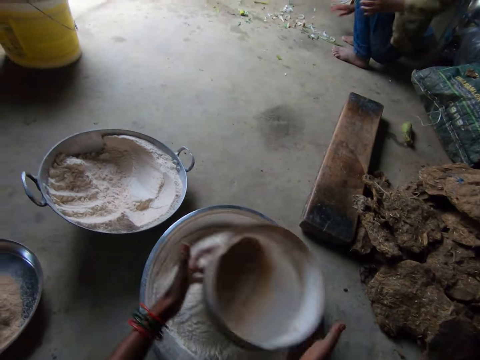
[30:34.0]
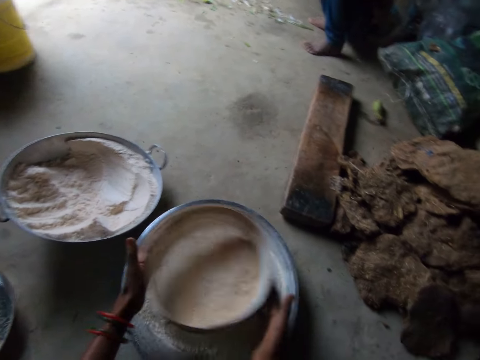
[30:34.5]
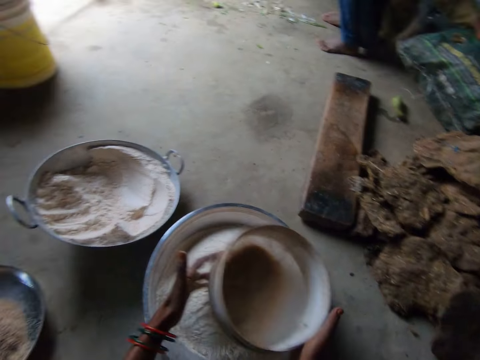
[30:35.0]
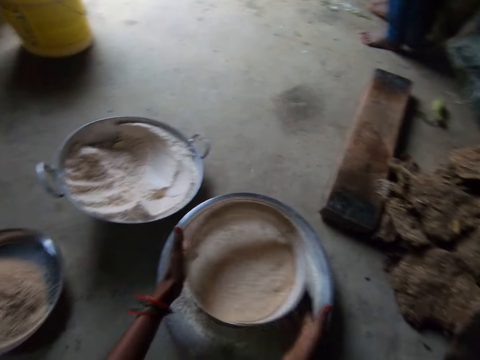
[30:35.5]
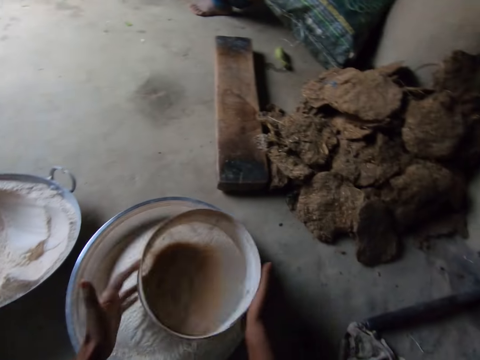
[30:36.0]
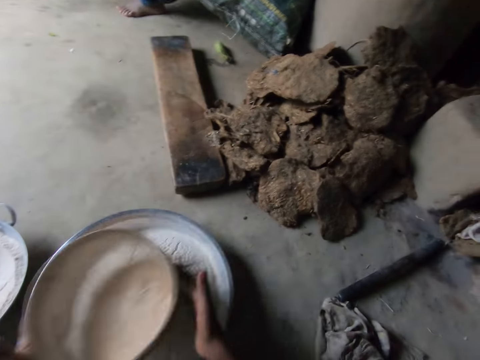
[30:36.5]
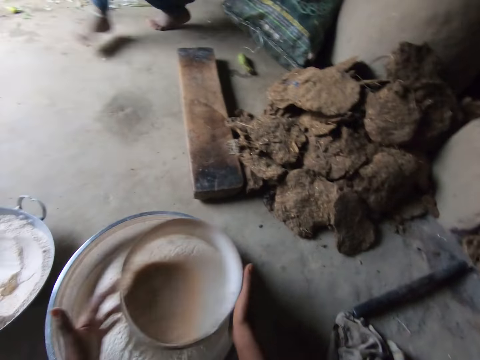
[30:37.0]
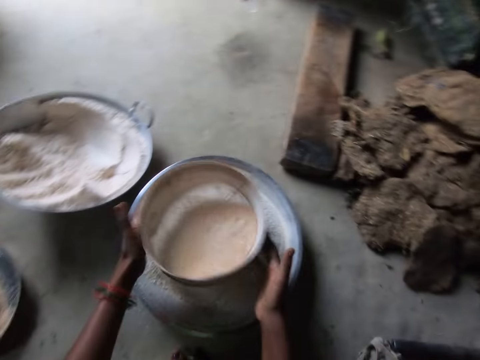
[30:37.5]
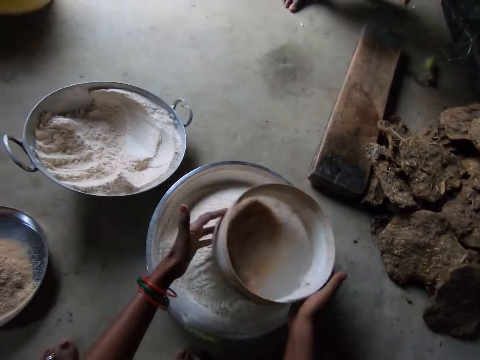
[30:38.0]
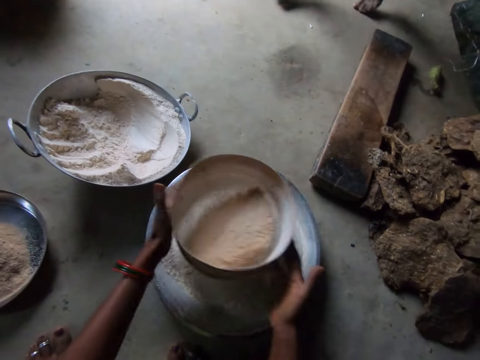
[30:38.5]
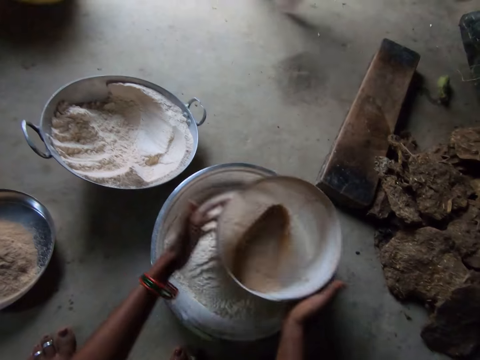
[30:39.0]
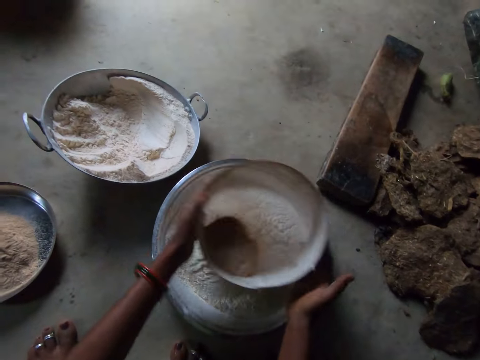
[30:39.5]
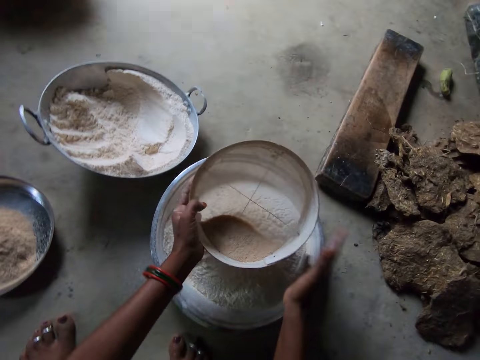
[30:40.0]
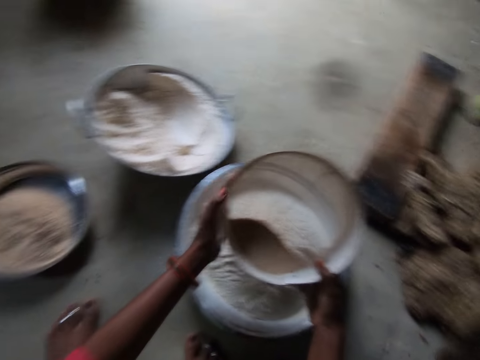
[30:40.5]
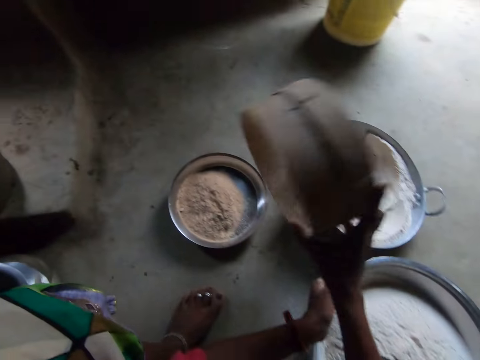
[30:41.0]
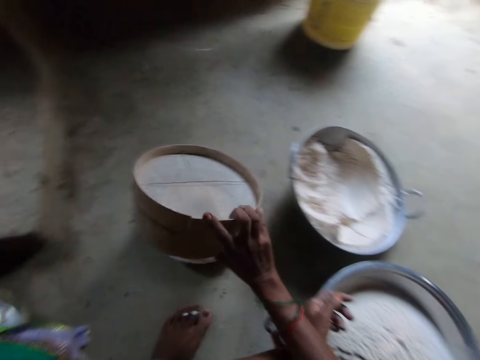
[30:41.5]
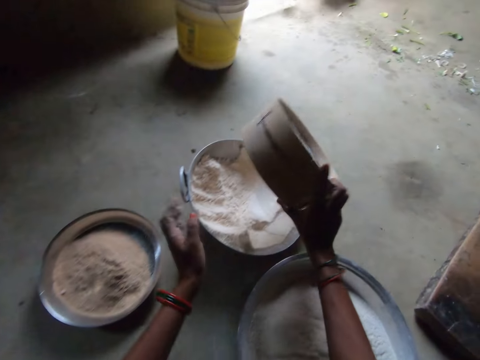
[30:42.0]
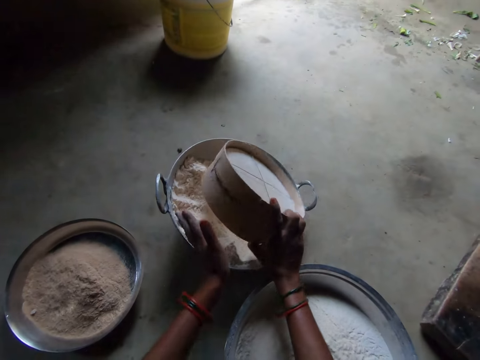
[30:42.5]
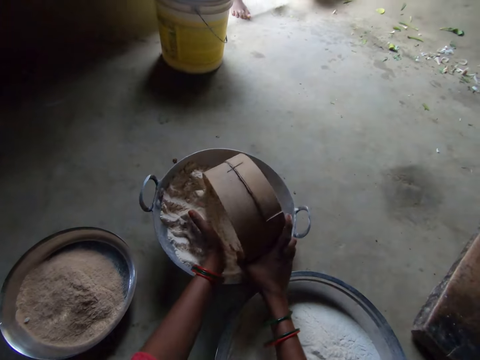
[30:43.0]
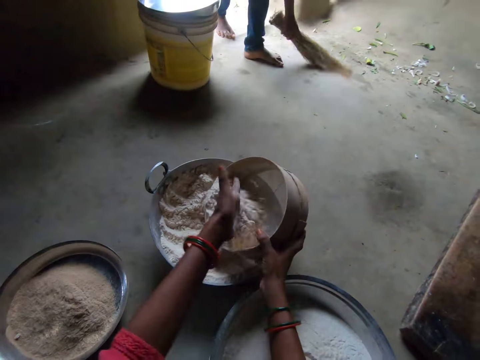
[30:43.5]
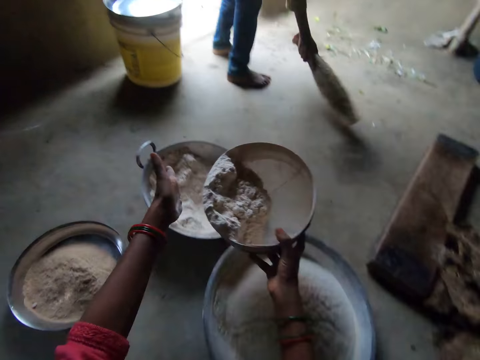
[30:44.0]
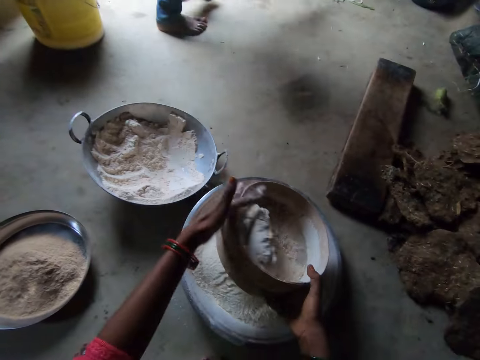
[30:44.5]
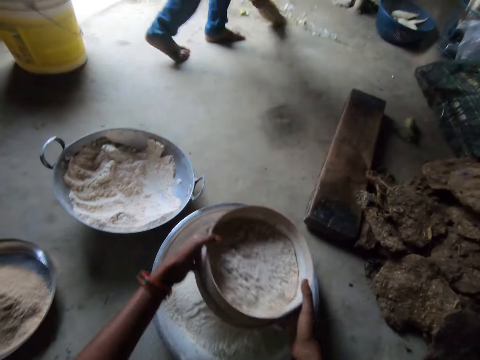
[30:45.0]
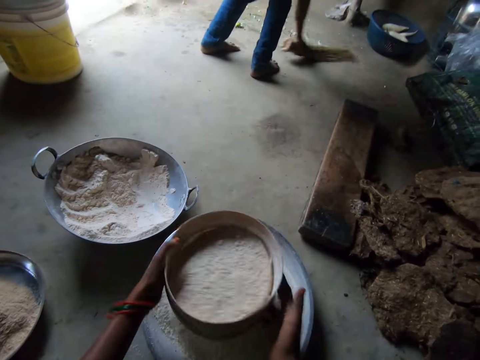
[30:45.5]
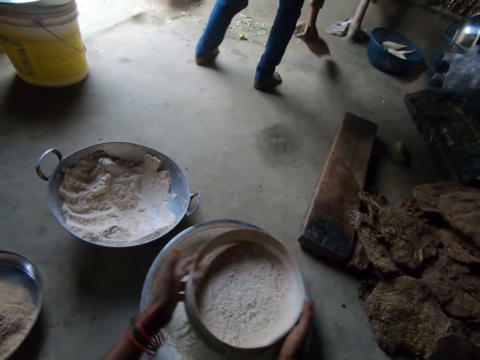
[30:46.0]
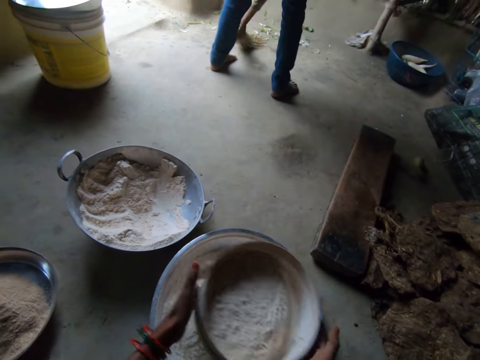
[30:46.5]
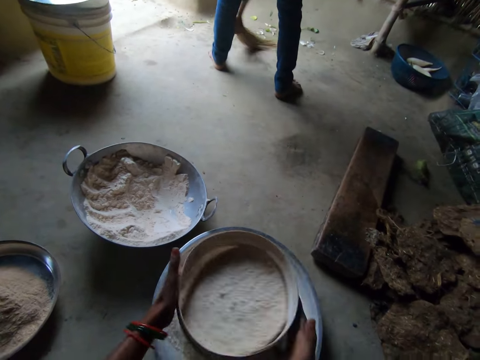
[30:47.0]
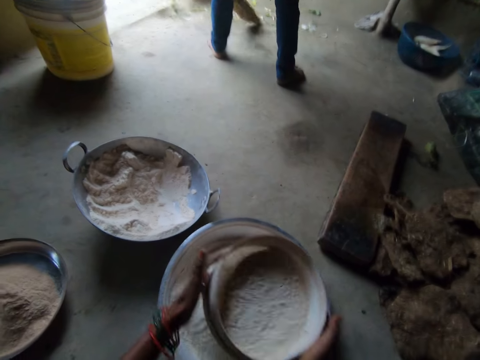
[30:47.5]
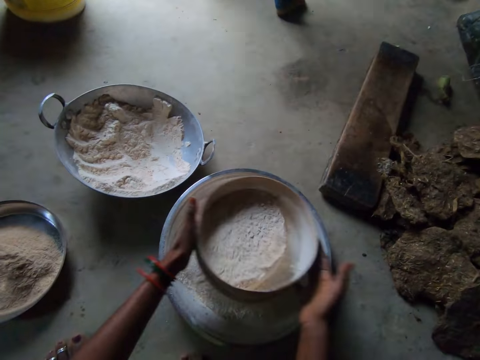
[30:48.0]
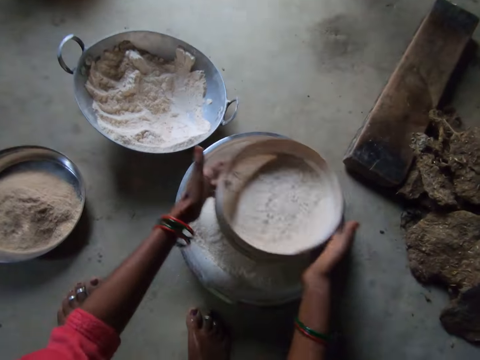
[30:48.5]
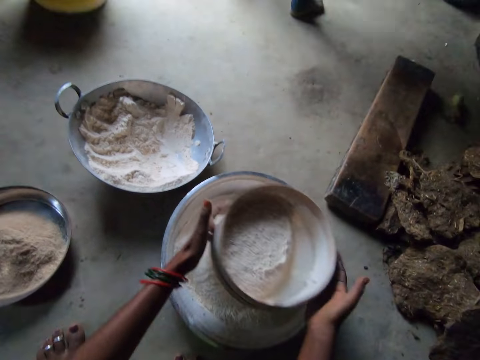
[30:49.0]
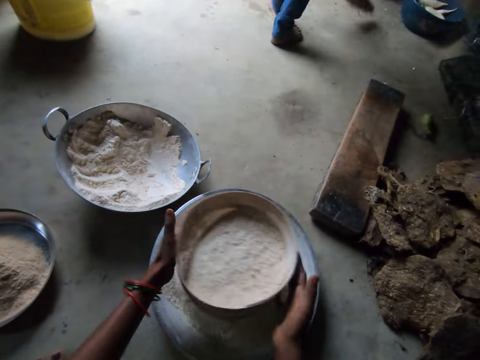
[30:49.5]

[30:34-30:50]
A person walks. The camera wearer pours the chaff or flour into another stainless bowl or tray. They scoop flour into the sieve from the pan. The person sweeps the flour. The camera wearer sieves the flour.

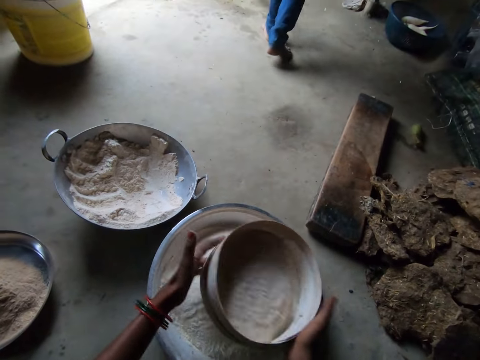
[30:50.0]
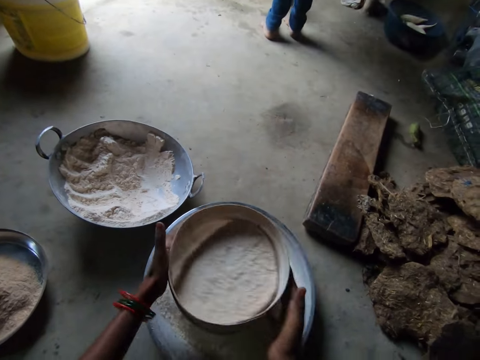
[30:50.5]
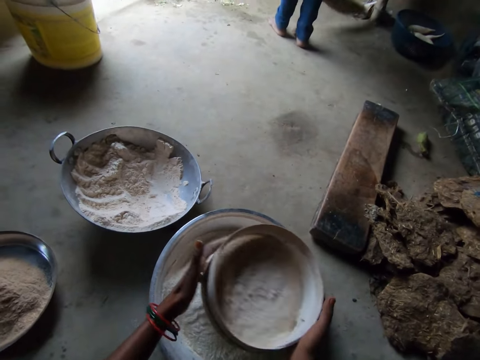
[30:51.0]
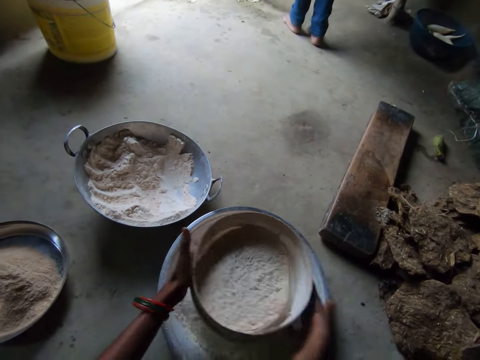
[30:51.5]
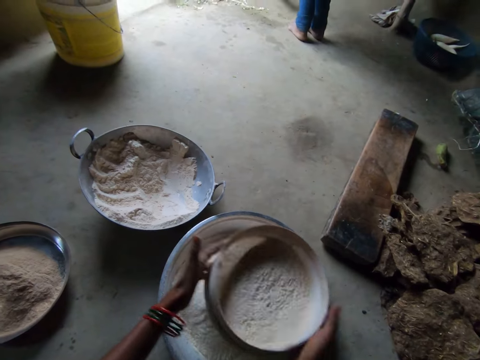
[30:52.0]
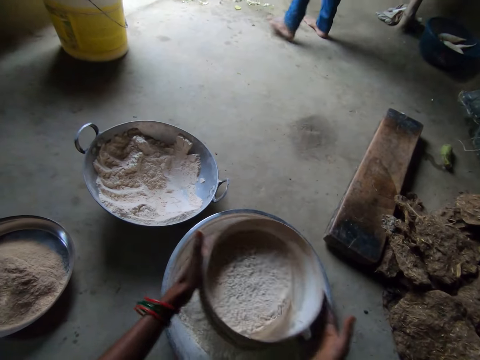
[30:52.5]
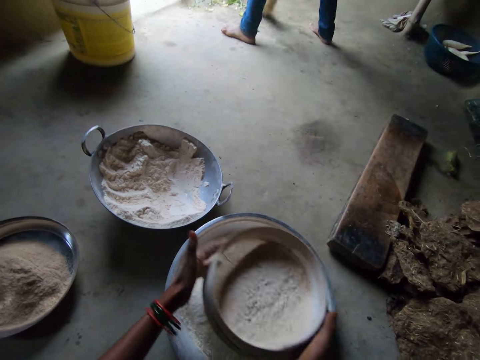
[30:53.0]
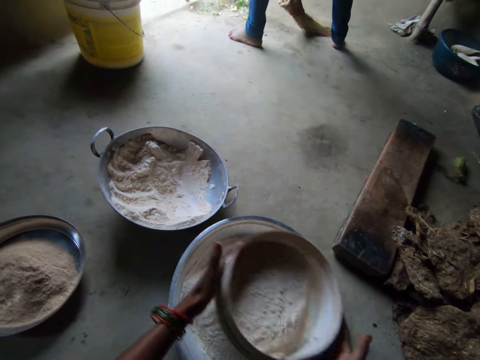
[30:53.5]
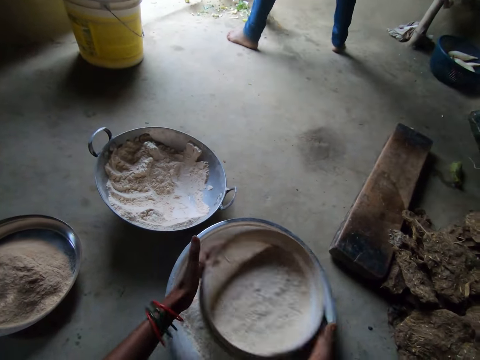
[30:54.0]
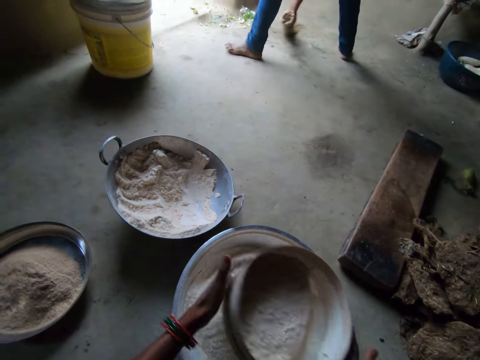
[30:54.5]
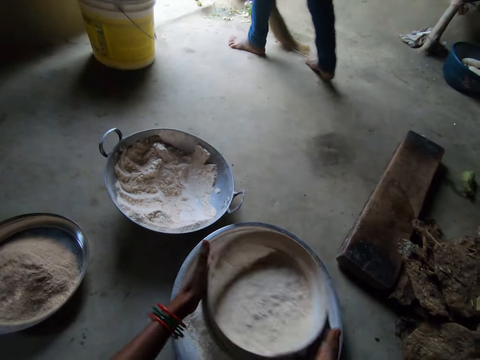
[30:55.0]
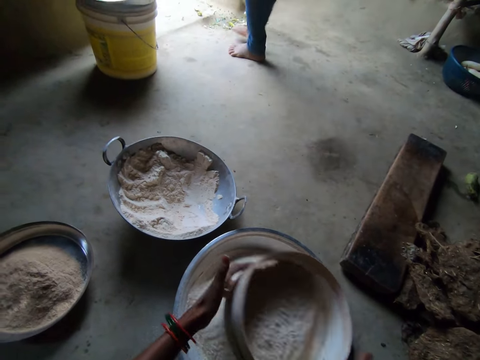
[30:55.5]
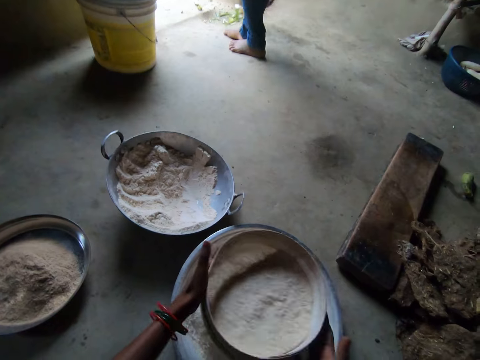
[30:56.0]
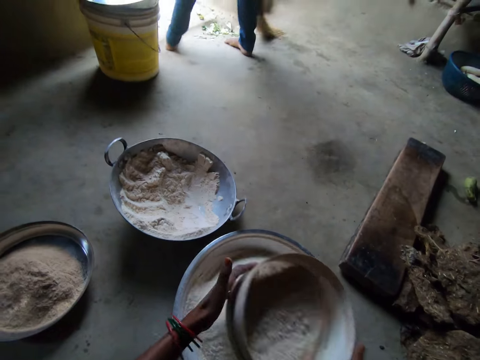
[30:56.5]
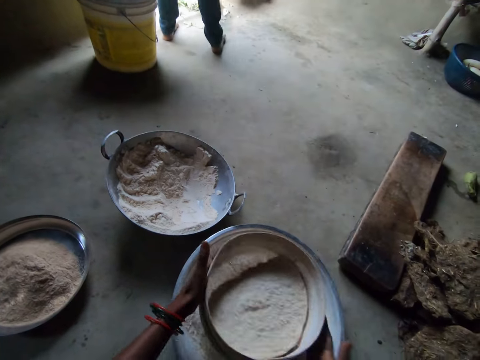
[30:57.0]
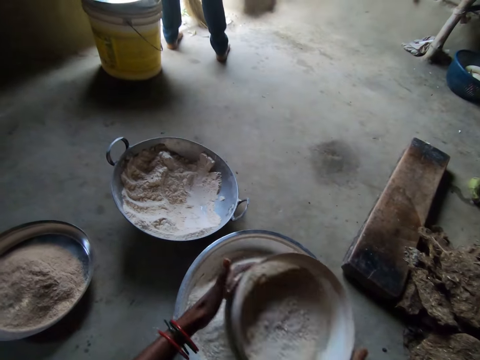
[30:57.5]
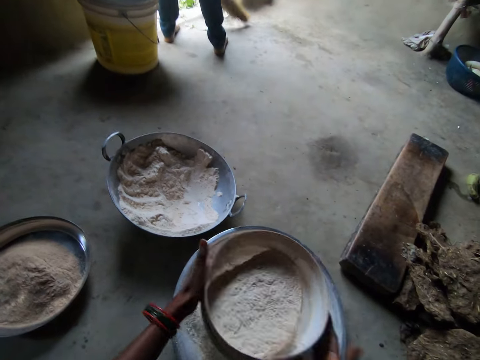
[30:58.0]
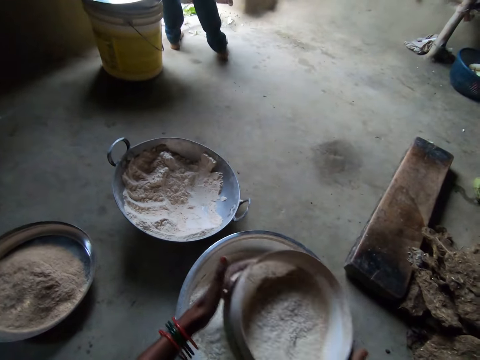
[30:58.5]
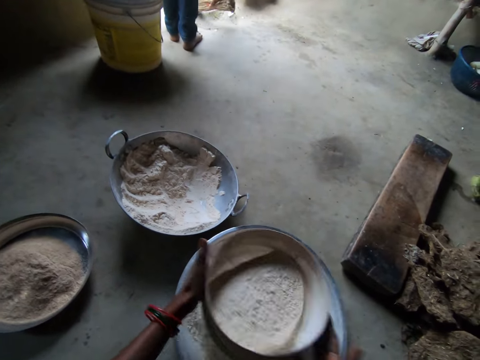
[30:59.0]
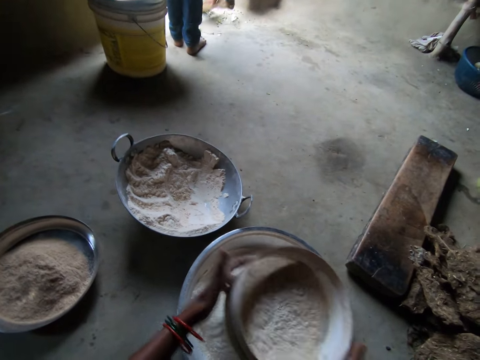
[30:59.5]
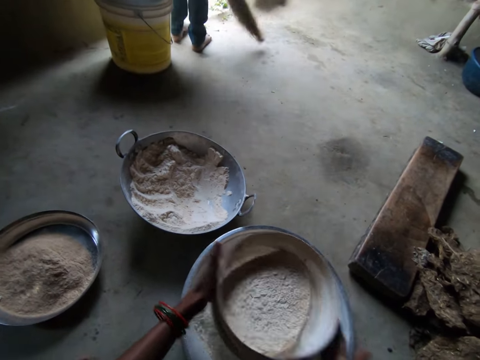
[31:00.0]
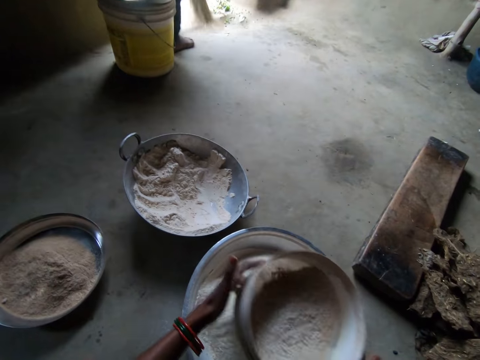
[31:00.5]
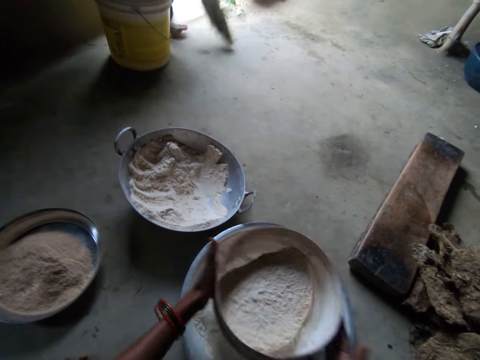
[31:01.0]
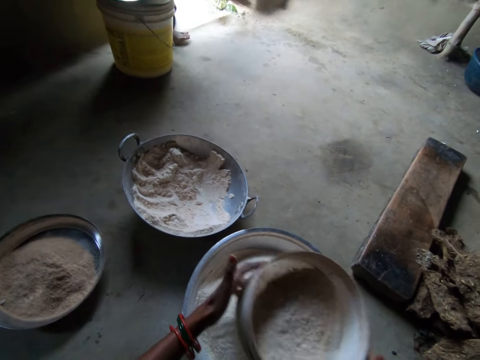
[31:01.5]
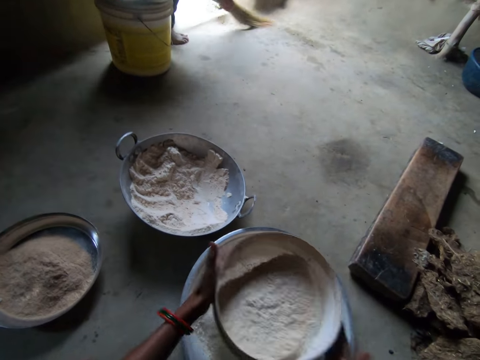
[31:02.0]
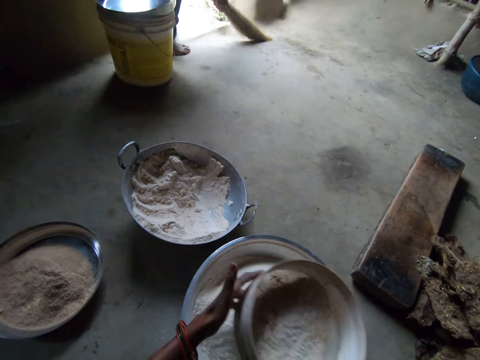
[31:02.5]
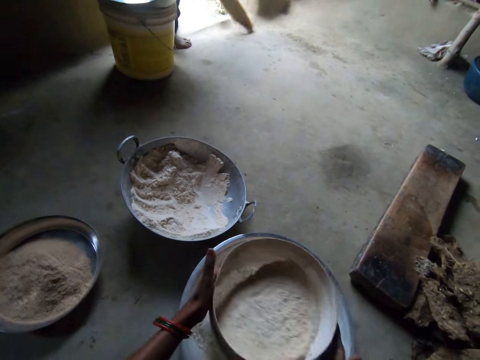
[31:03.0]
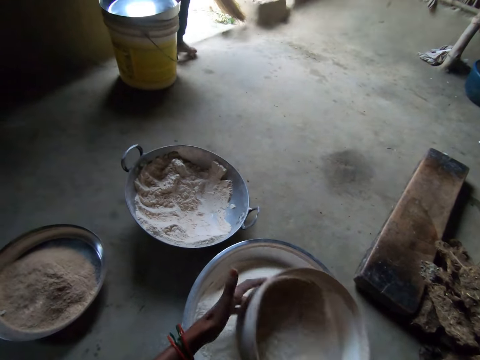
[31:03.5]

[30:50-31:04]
A man sweeps the floor.
